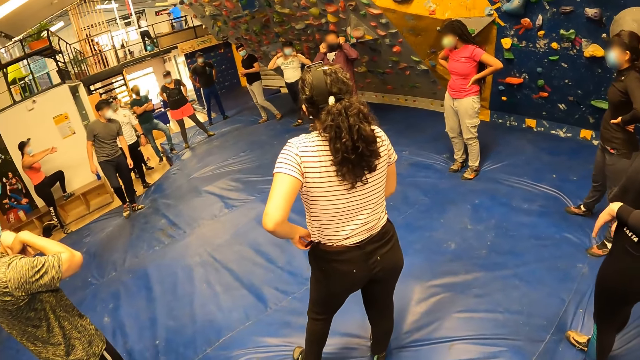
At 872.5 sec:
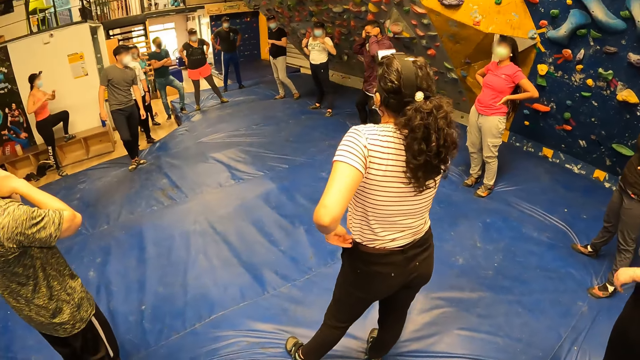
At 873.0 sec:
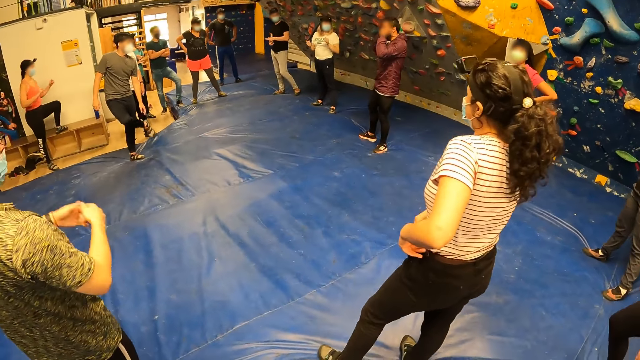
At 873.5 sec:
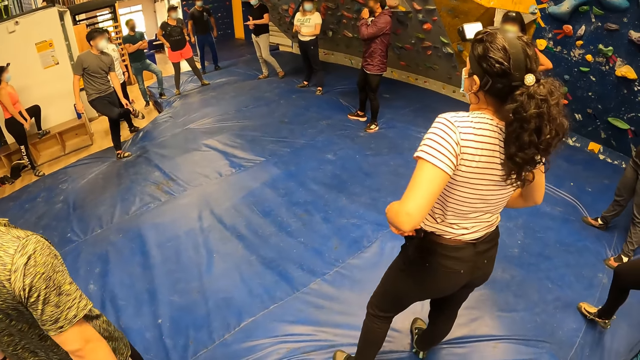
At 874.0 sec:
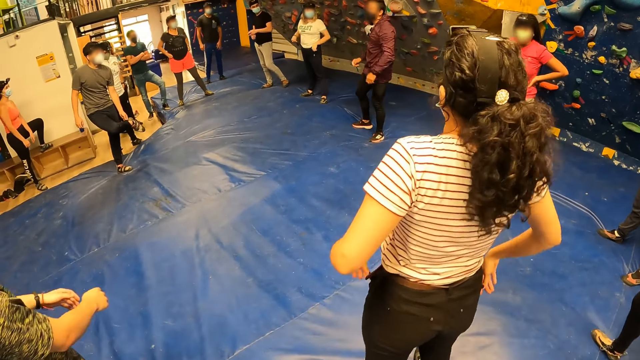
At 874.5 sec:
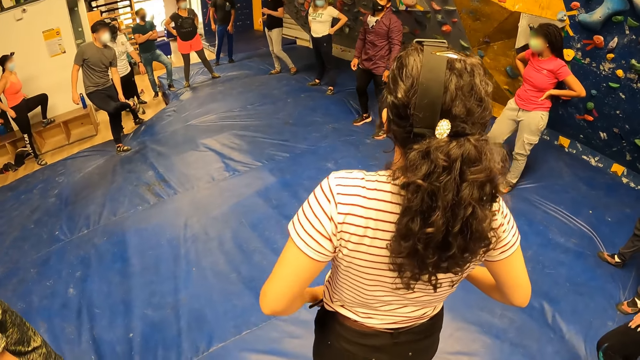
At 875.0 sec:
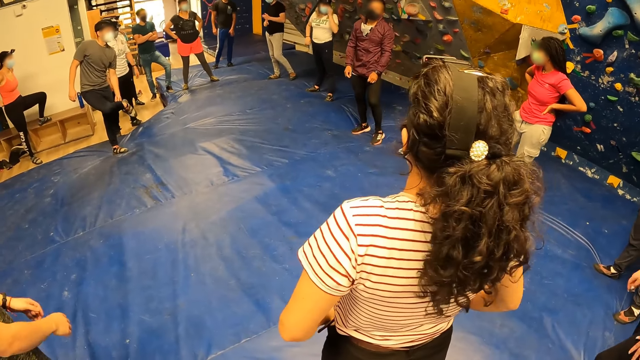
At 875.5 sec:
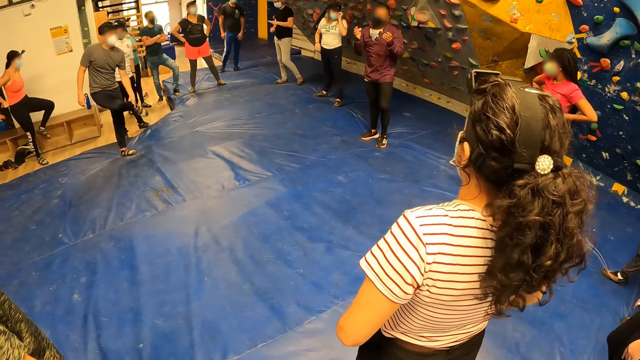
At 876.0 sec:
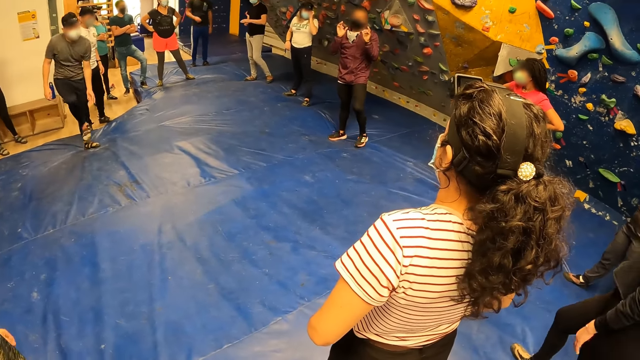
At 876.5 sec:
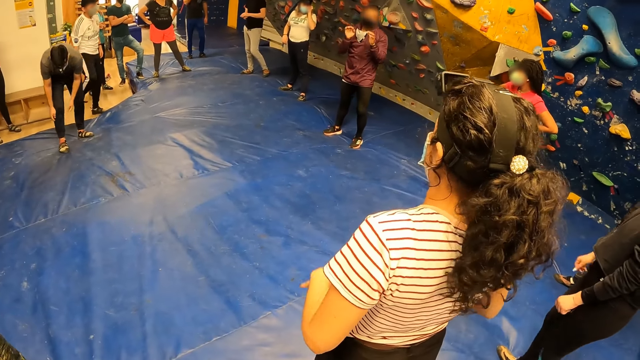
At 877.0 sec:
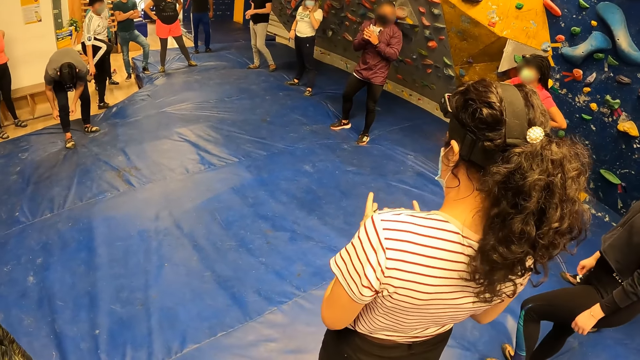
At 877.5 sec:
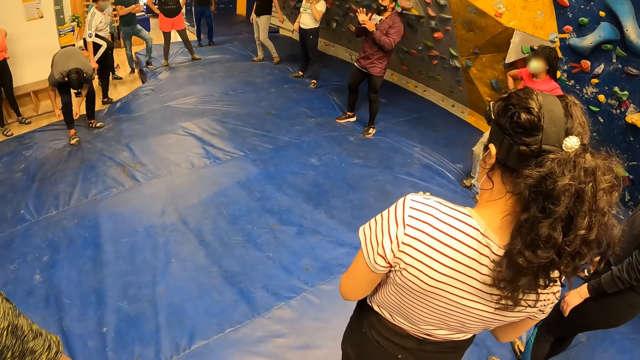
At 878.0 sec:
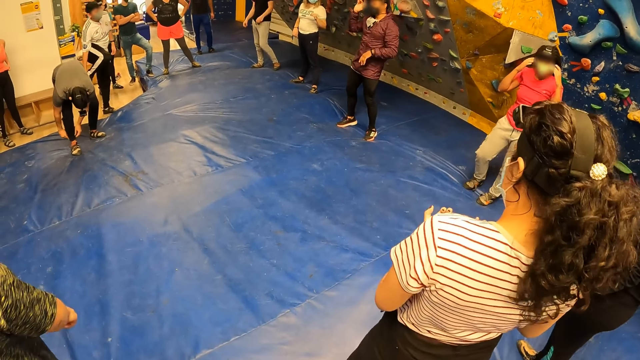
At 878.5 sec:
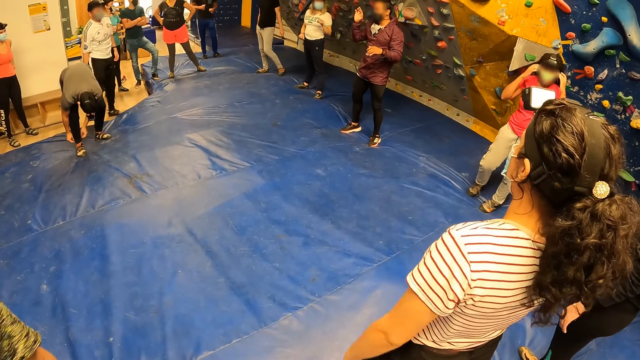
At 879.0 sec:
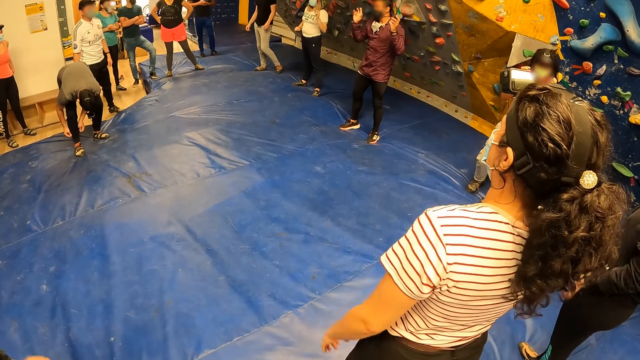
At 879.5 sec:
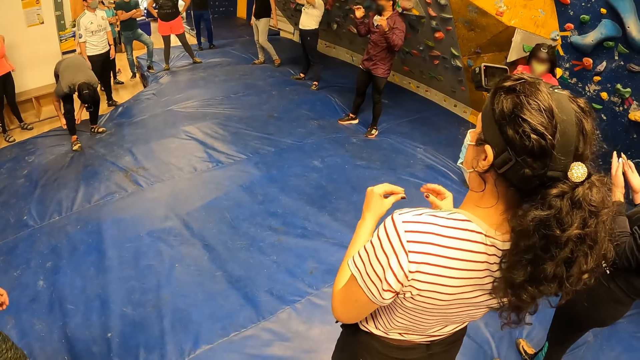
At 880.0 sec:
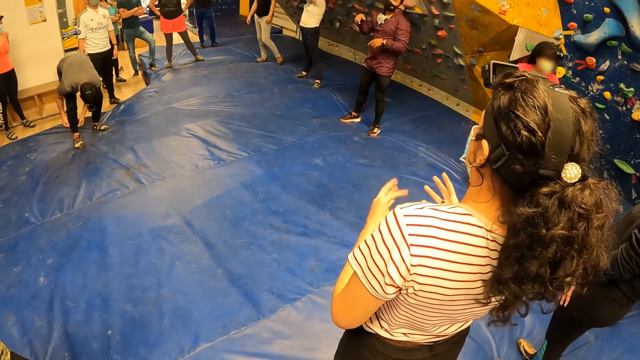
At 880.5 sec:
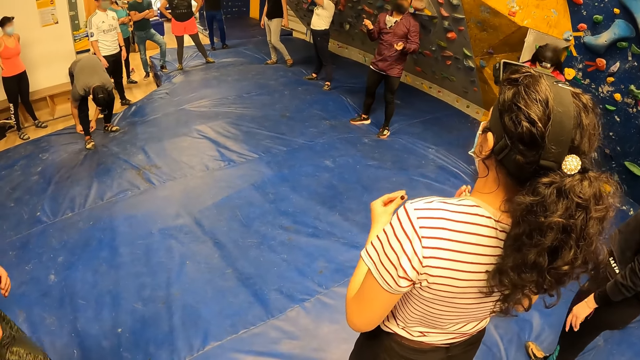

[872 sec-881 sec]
The camera wearer looks around. The man gesticulates towards the camera wearer and the group of people.

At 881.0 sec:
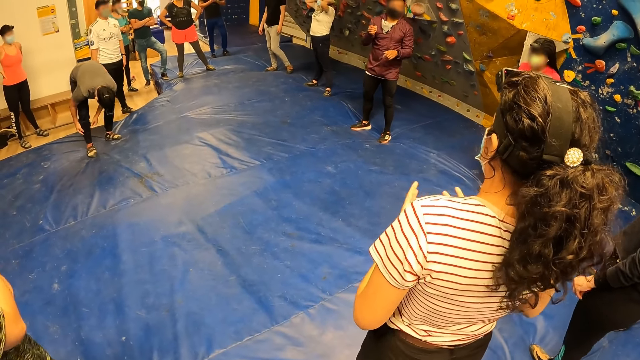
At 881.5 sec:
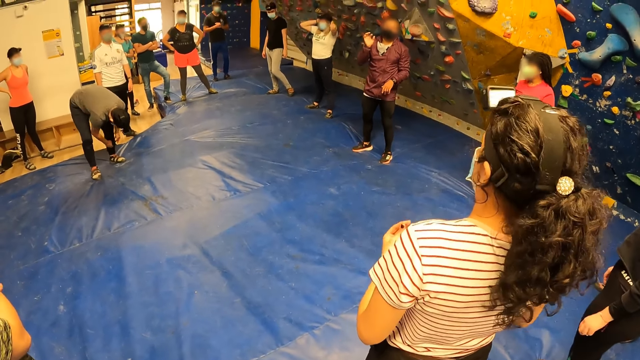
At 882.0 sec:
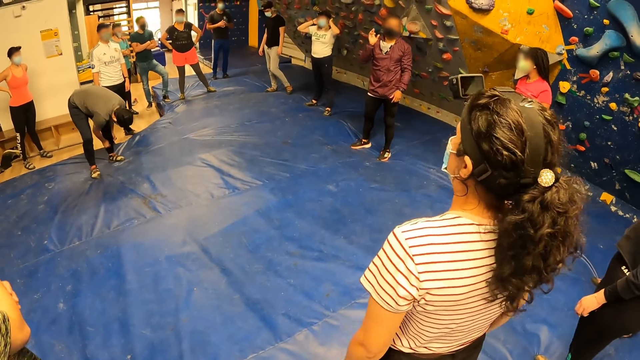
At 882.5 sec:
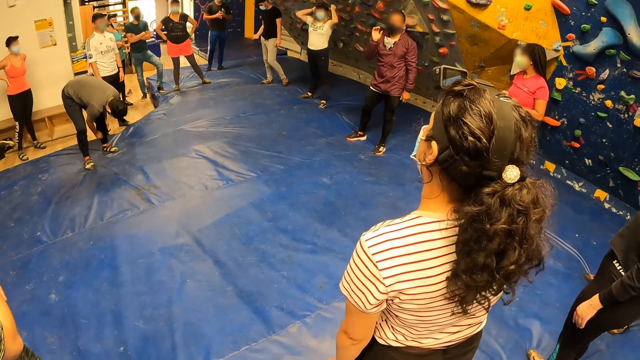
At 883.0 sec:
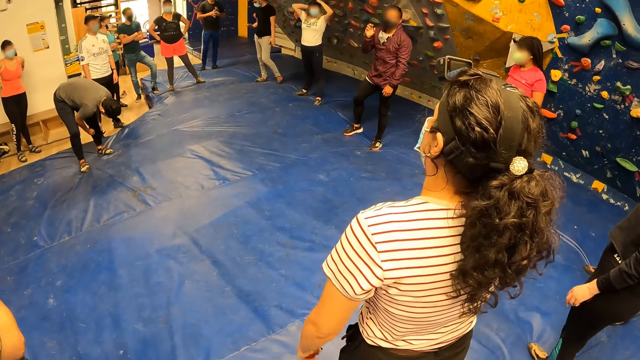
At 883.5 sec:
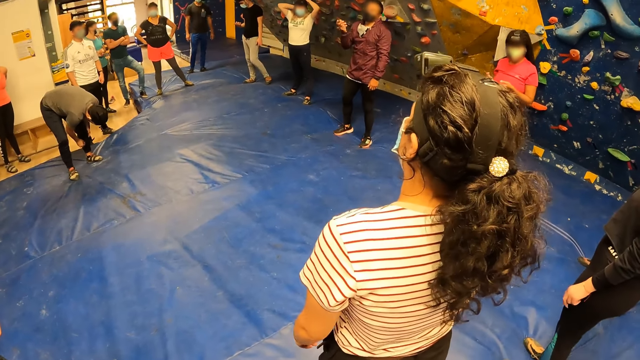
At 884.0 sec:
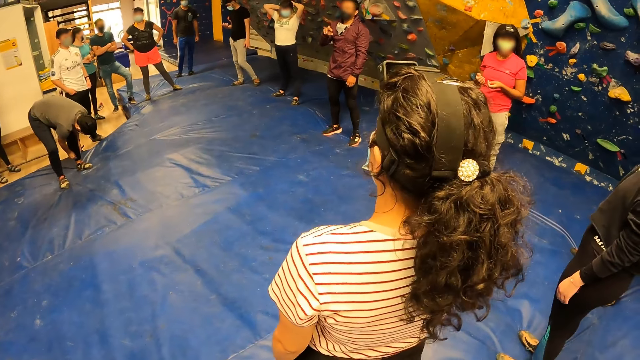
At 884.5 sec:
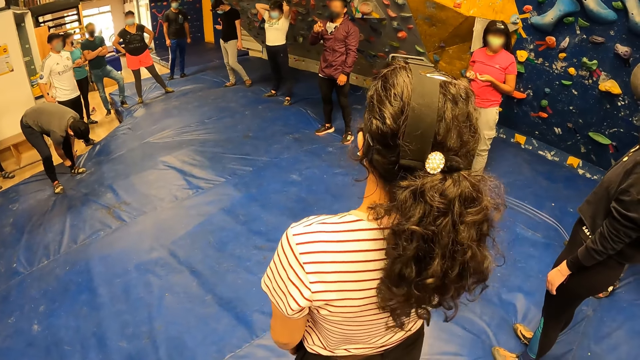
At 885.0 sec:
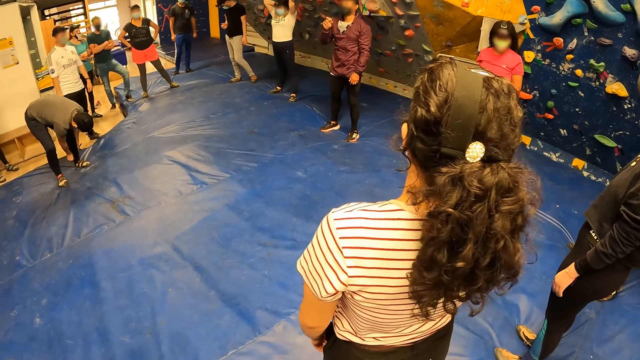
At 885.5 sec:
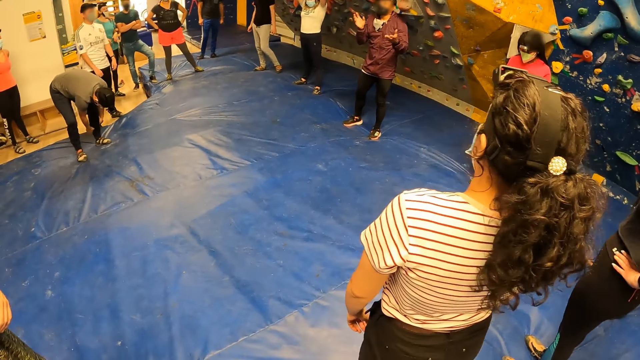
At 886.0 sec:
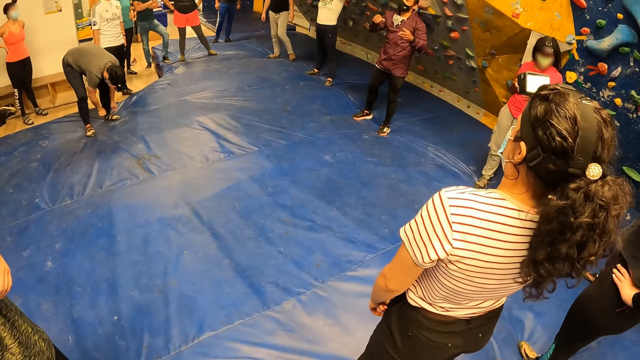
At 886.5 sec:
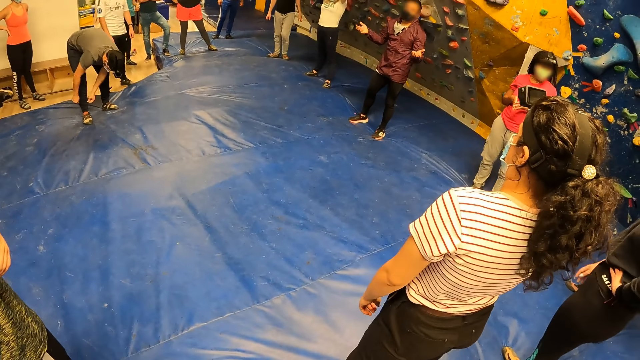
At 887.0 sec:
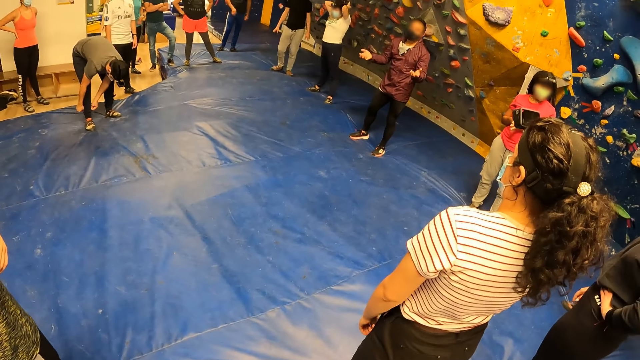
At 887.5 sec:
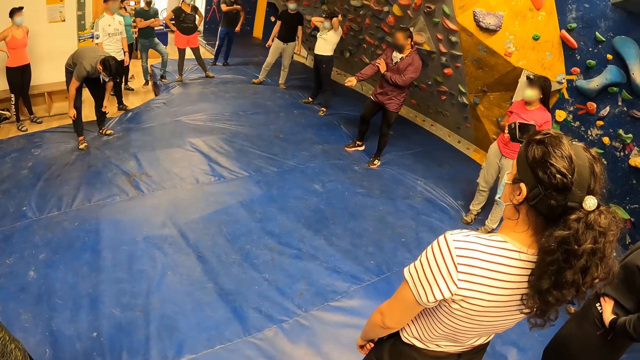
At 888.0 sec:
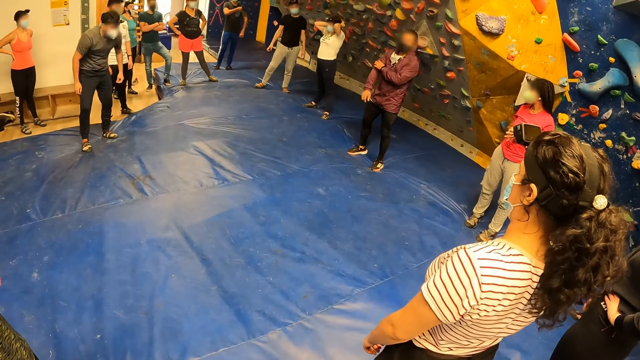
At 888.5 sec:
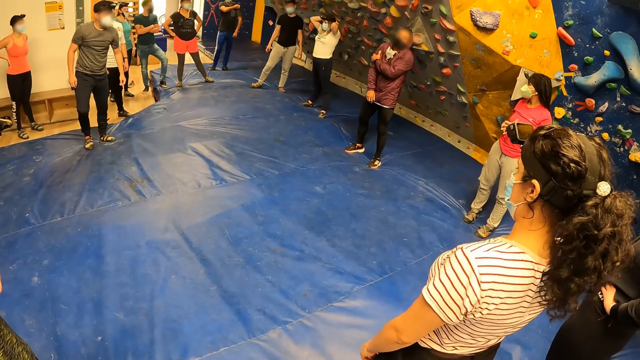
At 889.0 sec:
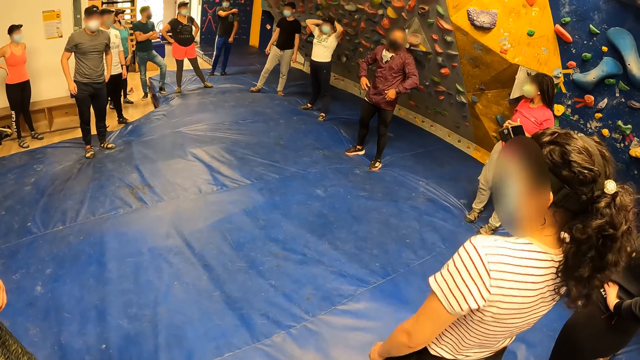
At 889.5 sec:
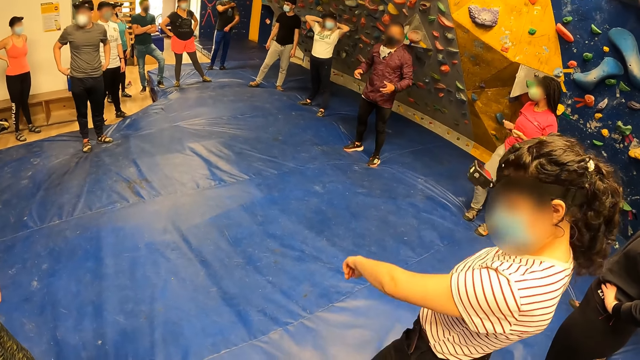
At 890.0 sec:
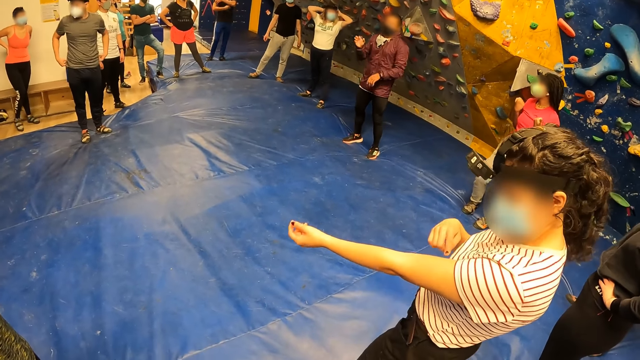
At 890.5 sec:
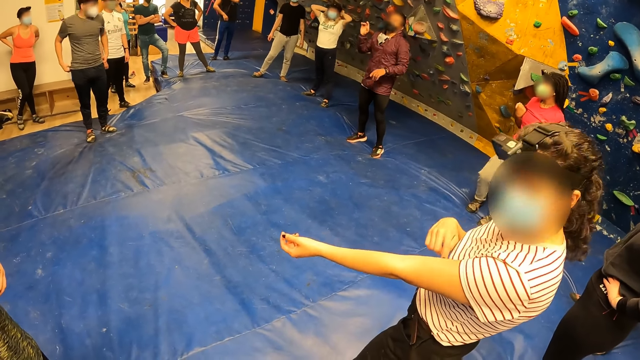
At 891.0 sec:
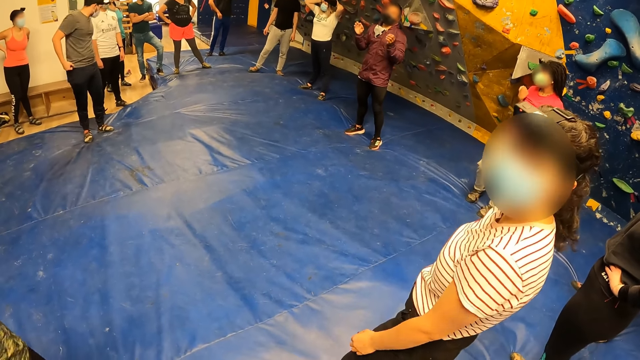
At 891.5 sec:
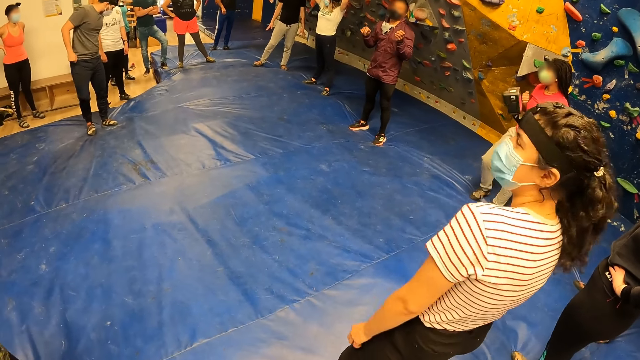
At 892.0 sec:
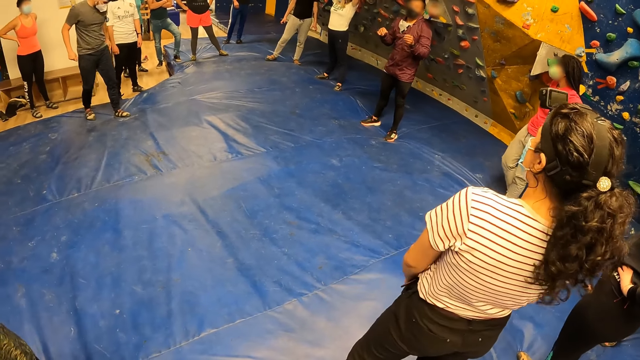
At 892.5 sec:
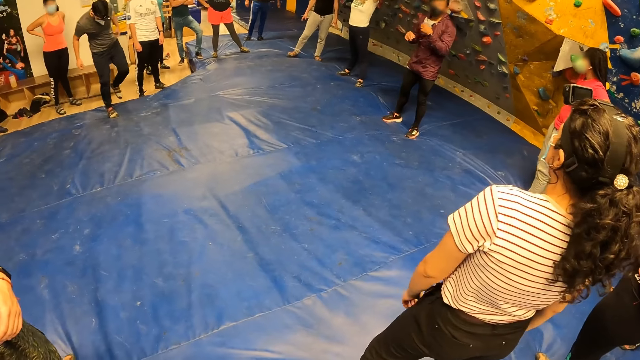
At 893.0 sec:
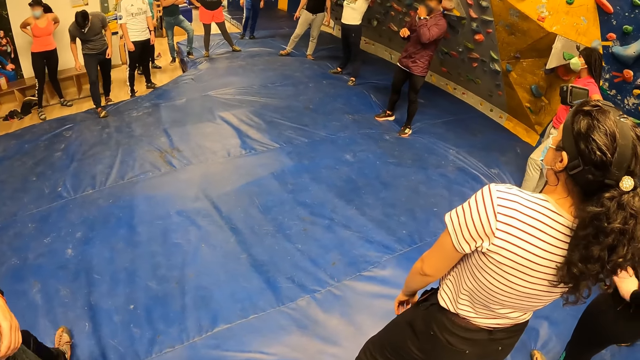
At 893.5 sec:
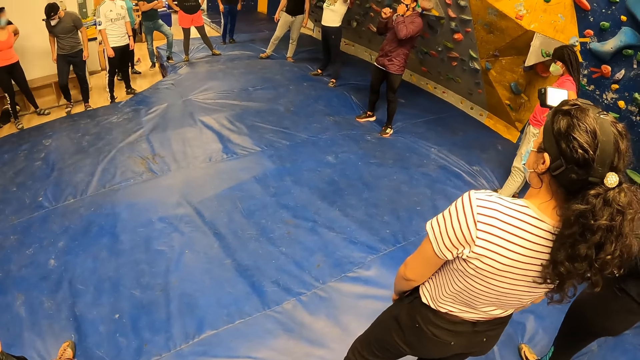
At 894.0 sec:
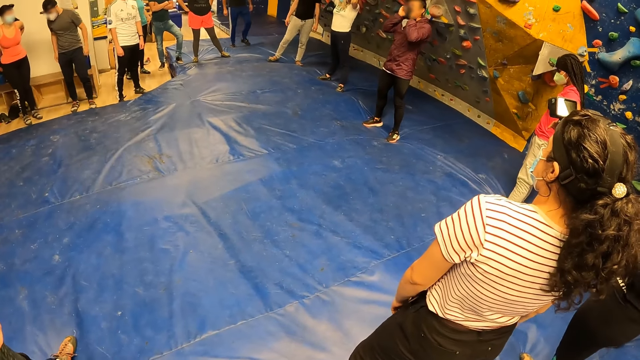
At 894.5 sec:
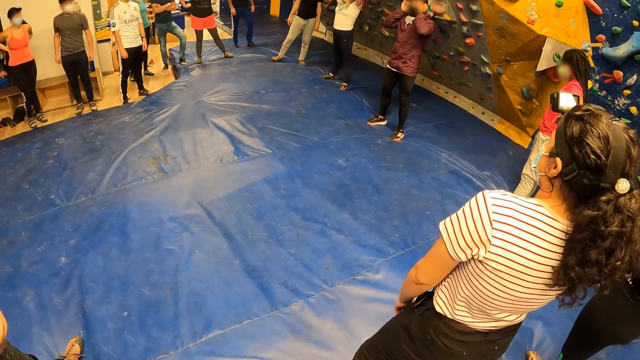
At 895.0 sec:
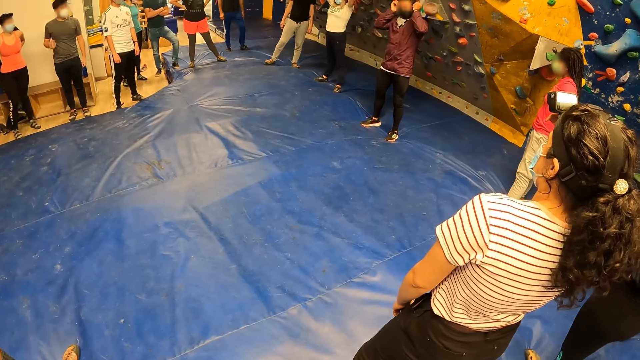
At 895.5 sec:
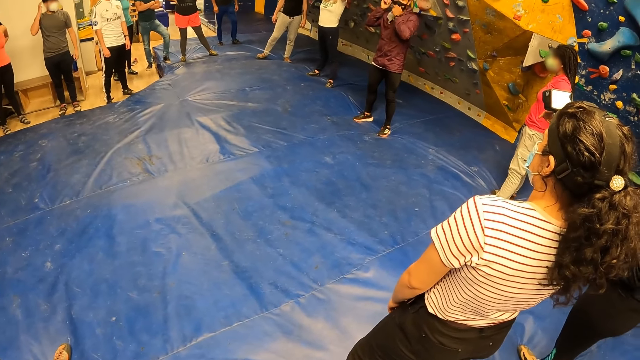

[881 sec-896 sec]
The man interacts with friends. A woman touches her left hand with her right hand. The woman interacts with the camera wearer. The man adjusts the nose mask on his face with both hands.
